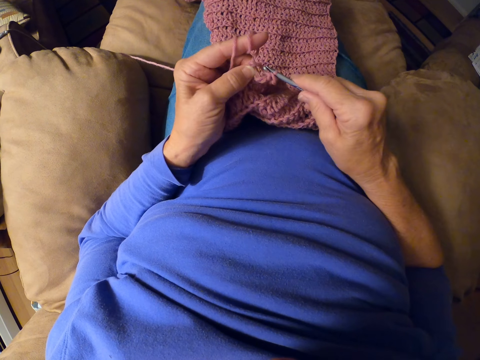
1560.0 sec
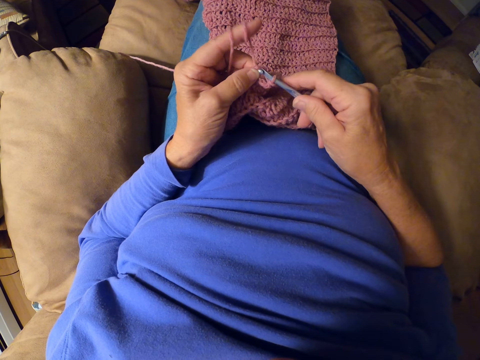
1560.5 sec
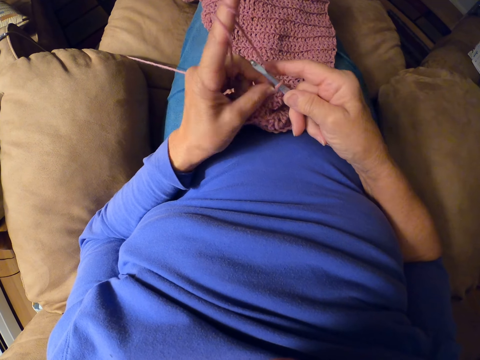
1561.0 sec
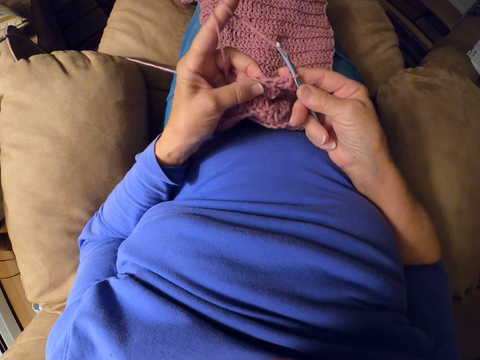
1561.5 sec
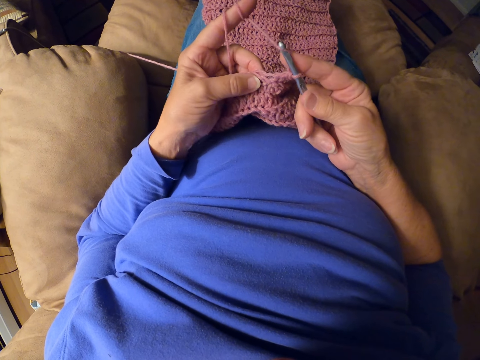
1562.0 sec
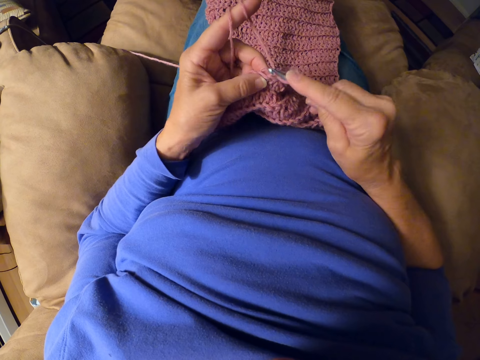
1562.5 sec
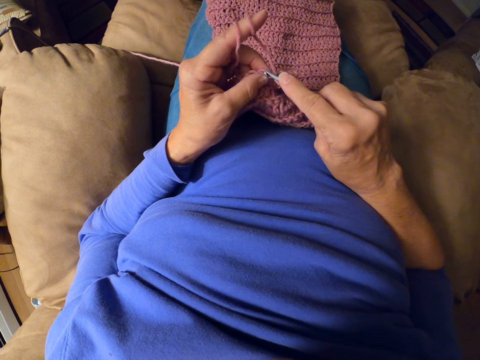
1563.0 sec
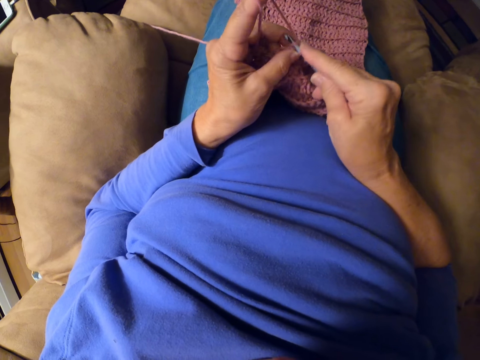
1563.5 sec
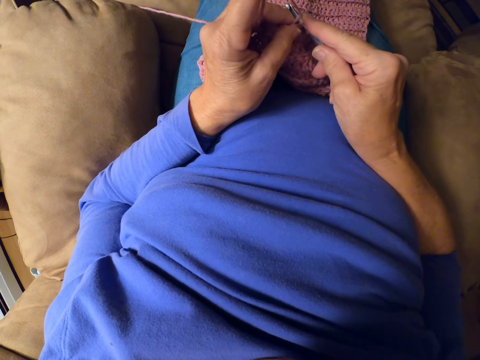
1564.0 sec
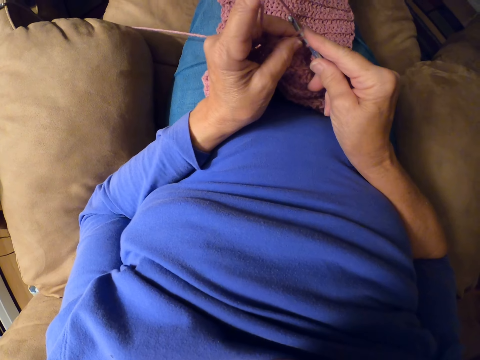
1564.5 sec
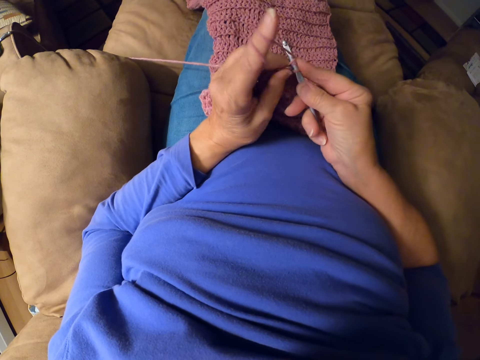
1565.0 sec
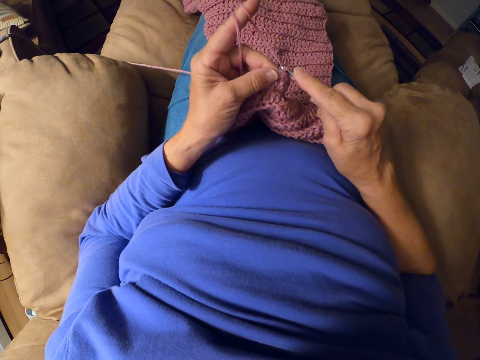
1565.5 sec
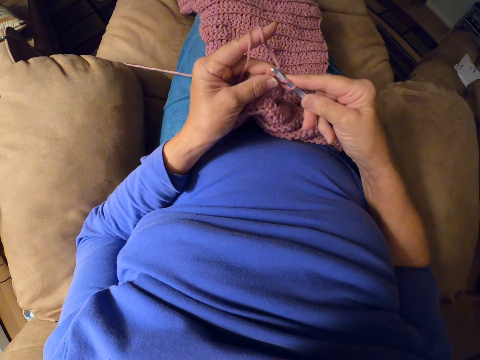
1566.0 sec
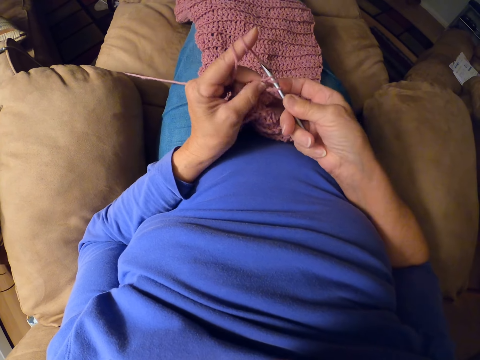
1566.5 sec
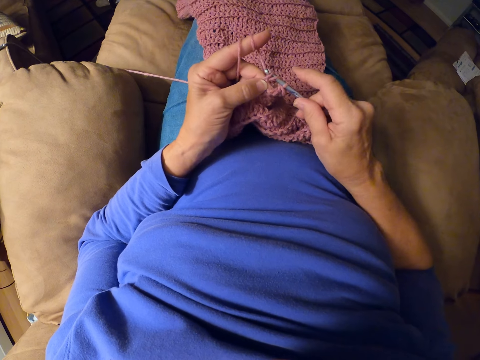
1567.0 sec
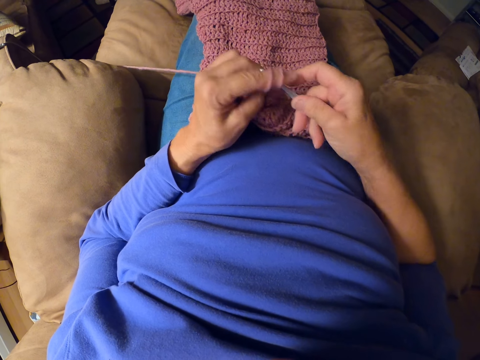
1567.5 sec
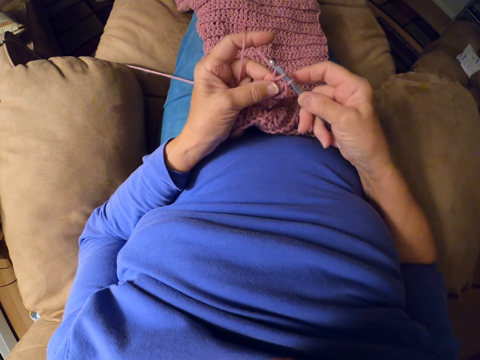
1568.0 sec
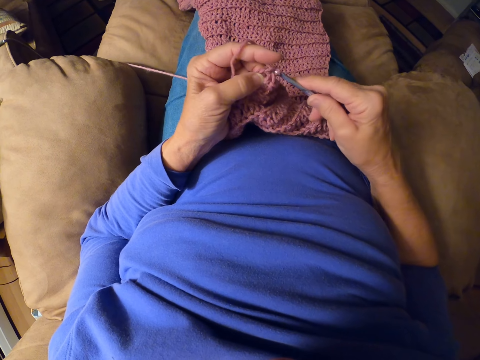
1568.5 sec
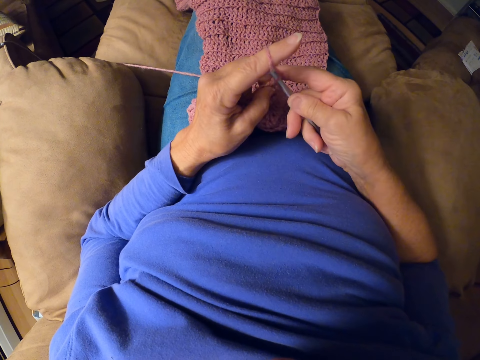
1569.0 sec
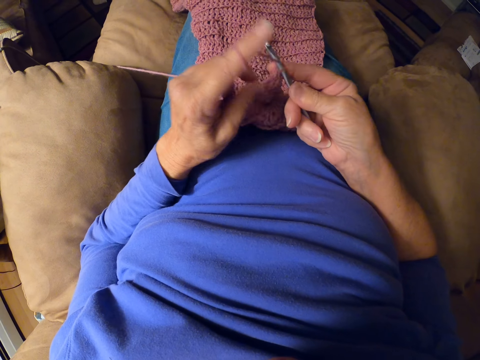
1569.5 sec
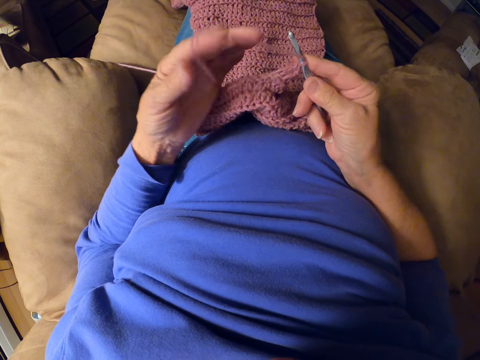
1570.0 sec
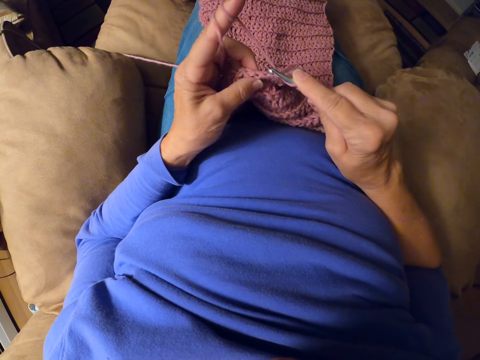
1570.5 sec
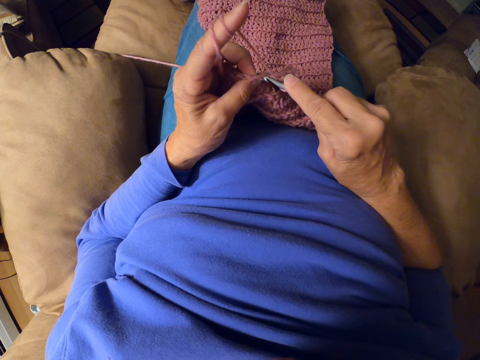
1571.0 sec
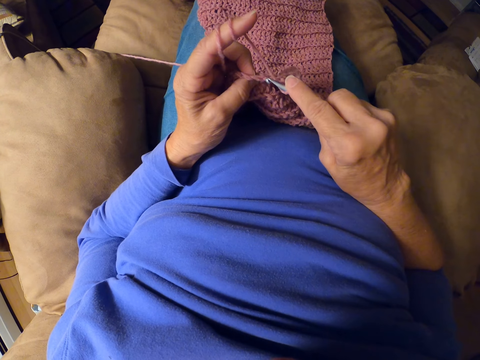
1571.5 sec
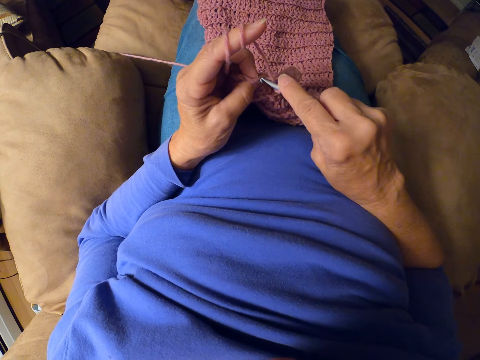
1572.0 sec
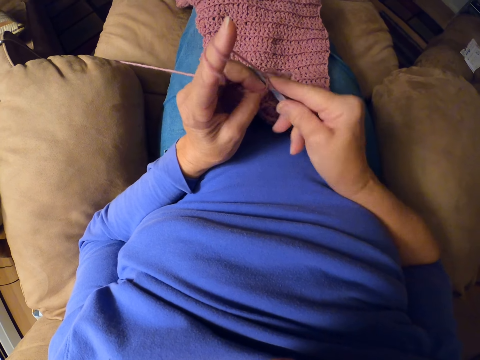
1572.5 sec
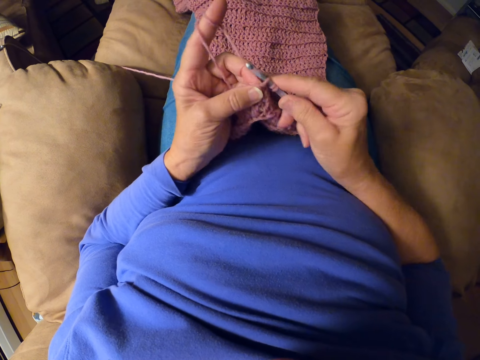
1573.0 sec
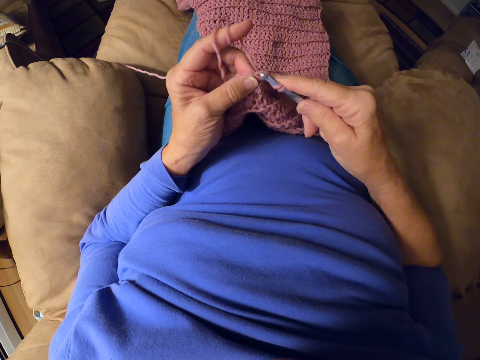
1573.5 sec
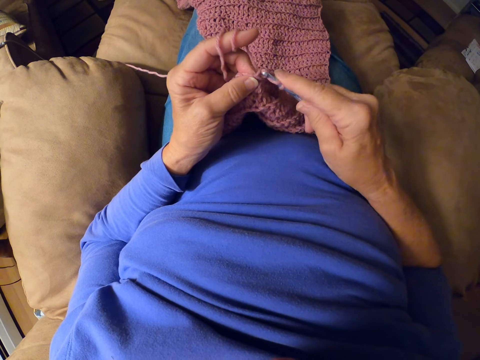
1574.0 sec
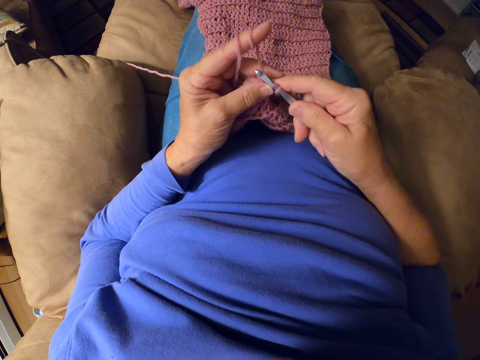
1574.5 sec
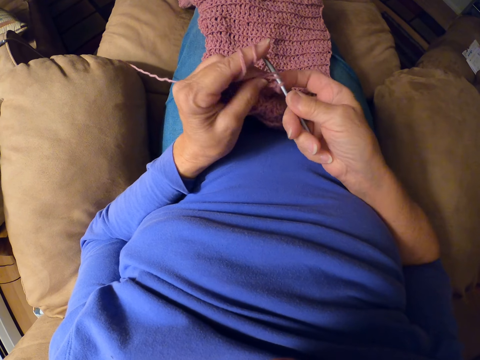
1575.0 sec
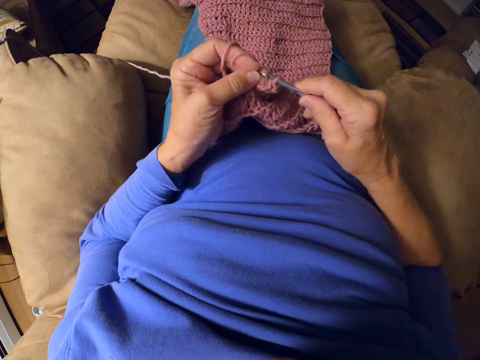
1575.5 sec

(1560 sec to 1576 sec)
The camera wearer folds the yarn on her finger. She crochets a woolen fabric with a crochet hook.

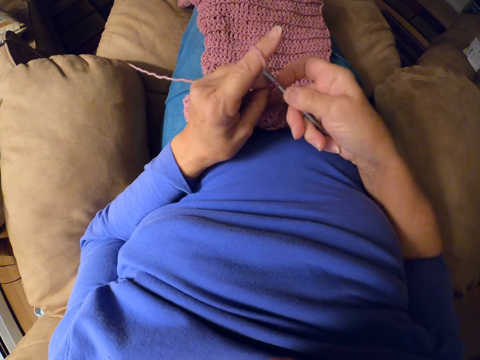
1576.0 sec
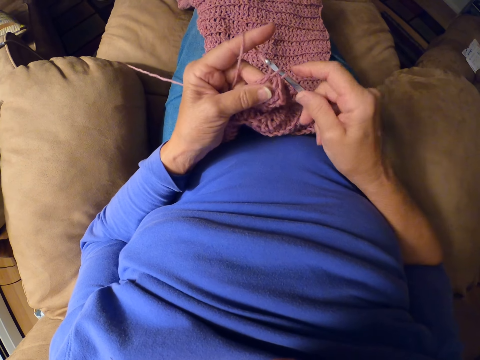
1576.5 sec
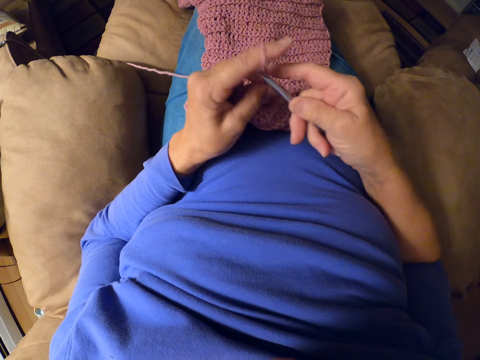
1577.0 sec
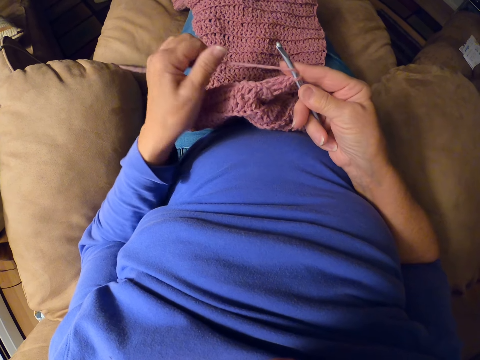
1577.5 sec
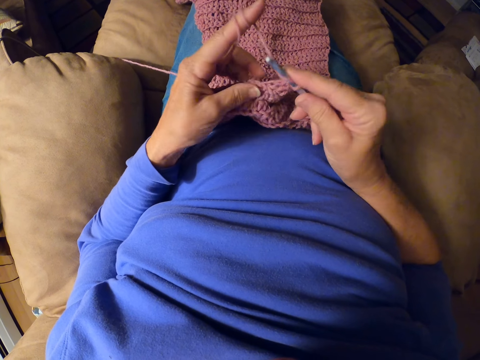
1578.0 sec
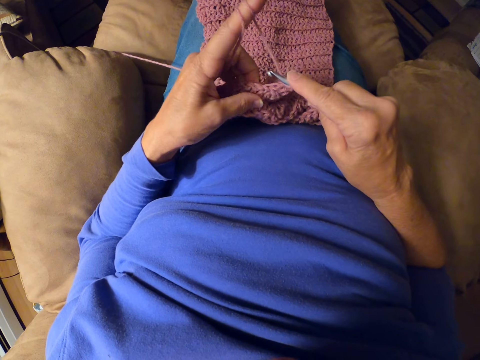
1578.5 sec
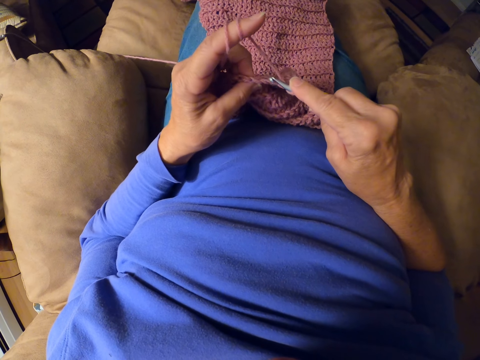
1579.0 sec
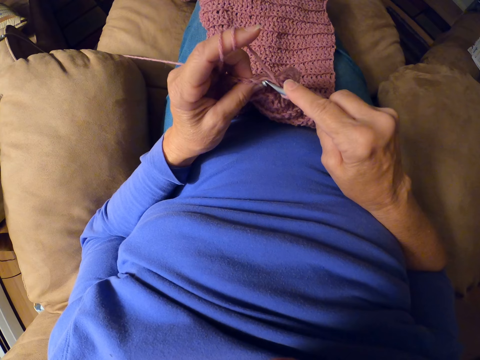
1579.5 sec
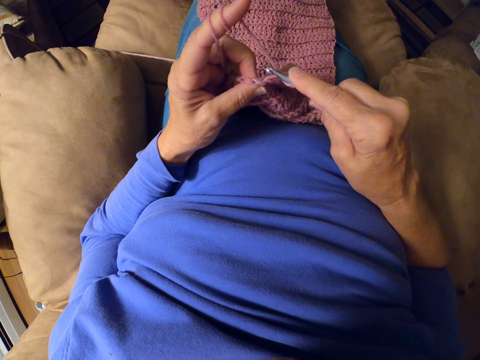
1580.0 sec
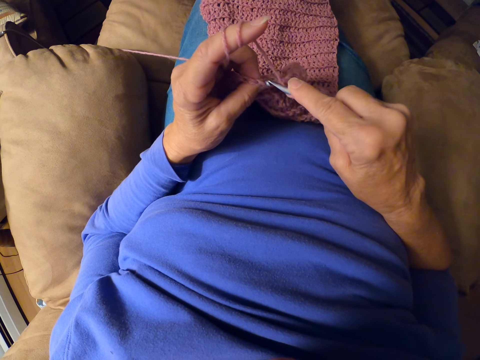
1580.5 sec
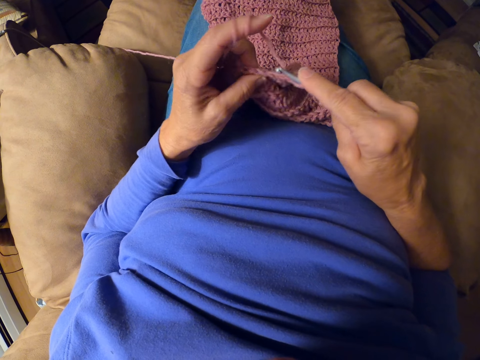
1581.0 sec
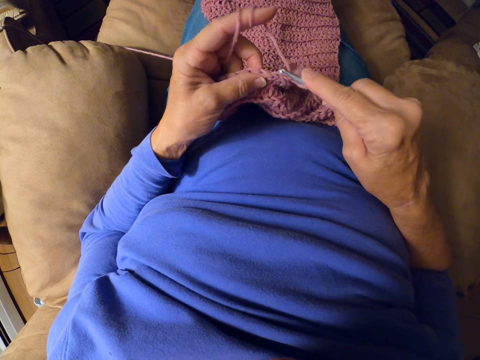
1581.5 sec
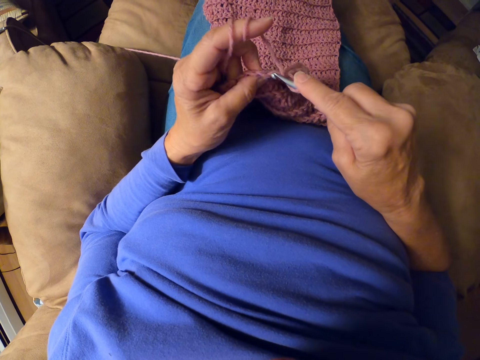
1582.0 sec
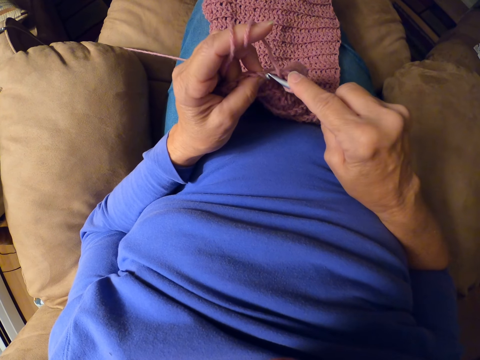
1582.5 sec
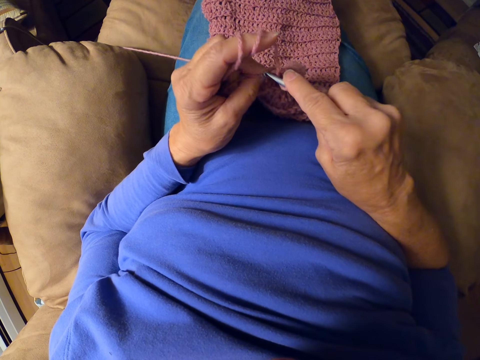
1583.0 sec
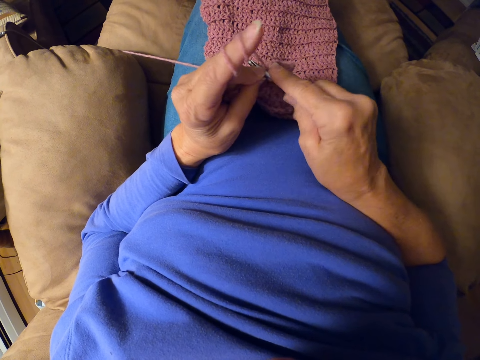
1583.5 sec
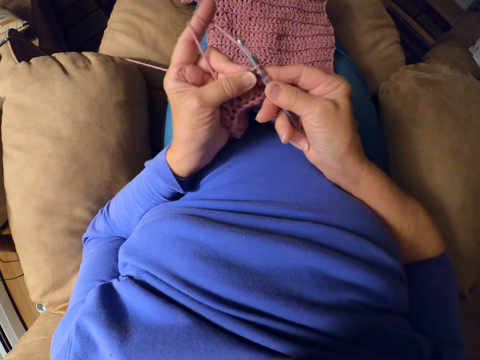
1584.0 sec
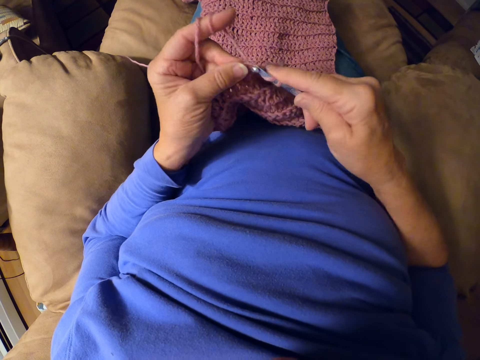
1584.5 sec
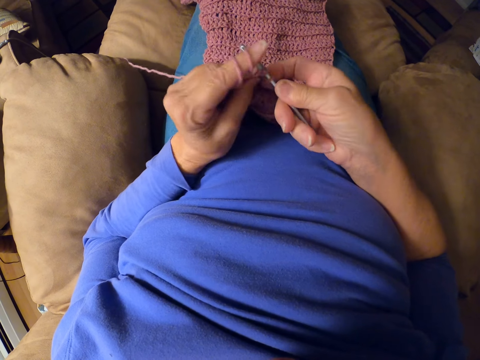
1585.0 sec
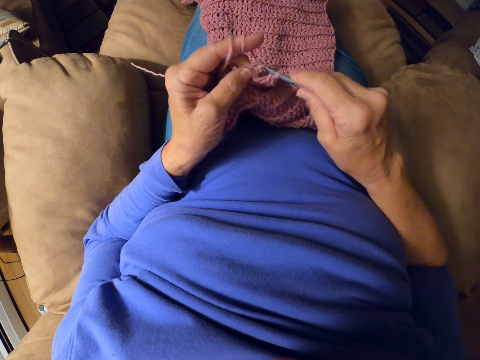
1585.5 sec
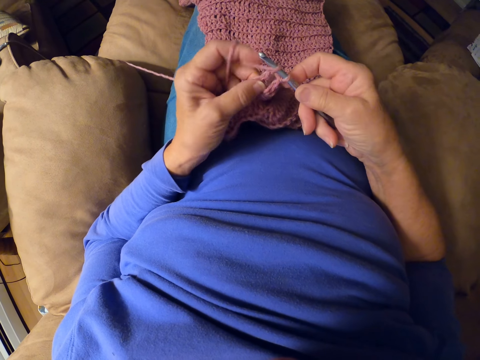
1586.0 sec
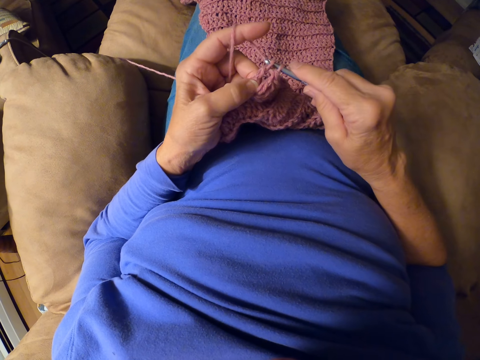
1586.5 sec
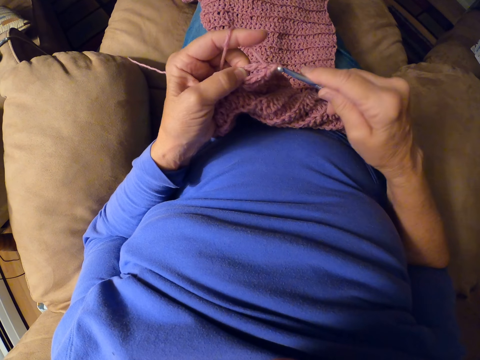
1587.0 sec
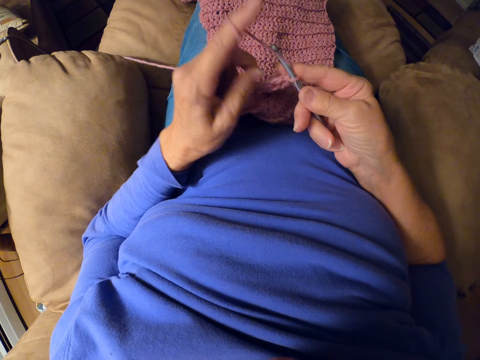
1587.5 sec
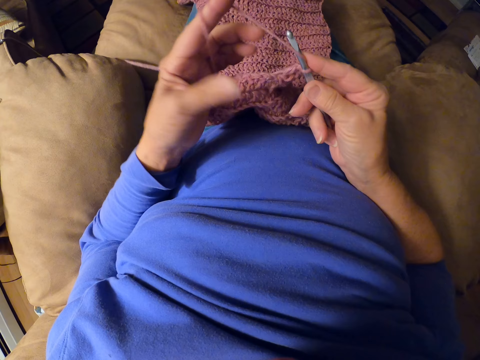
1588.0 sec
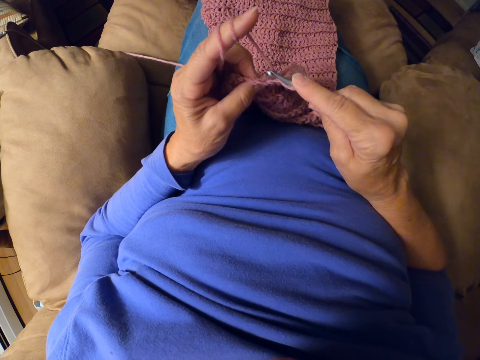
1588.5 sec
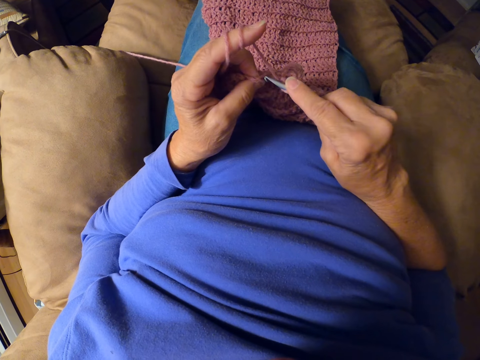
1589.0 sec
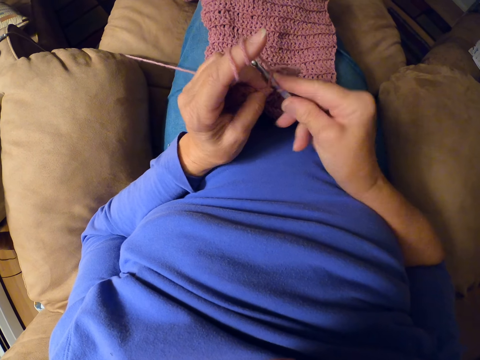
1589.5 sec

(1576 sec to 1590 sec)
The camera wearer folds the yarn on her finger. She crochets a woolen fabric with a crochet hook. She folds the yarn on her finger.
